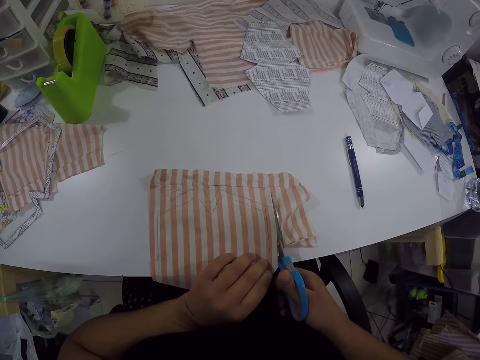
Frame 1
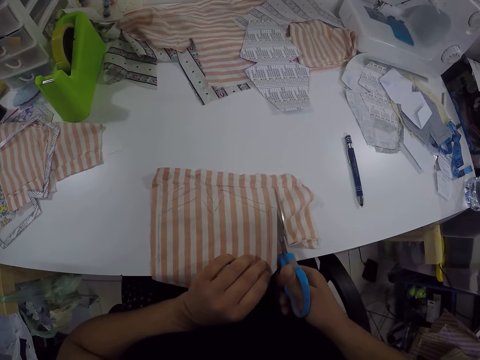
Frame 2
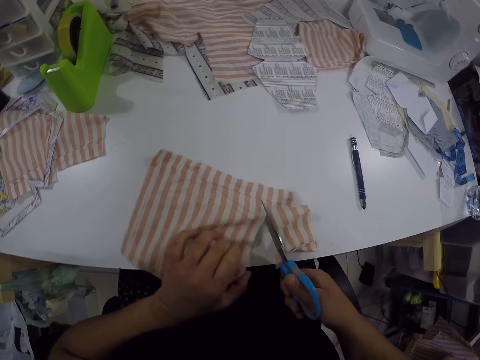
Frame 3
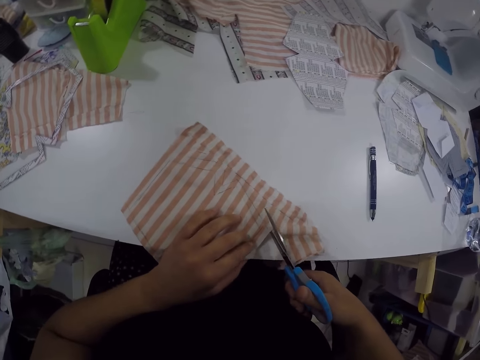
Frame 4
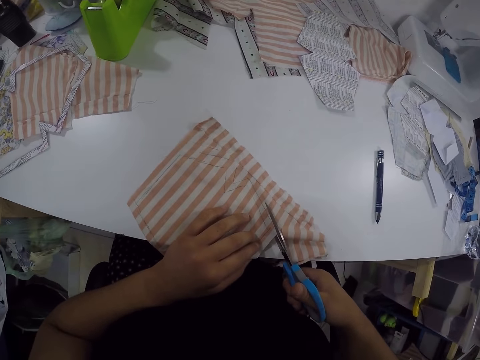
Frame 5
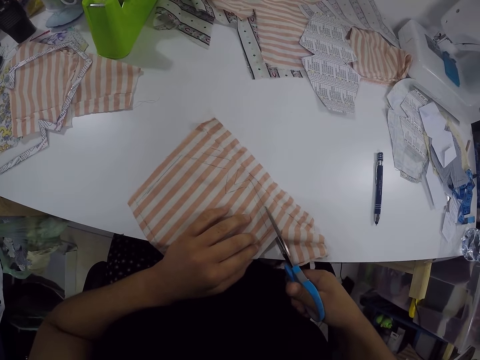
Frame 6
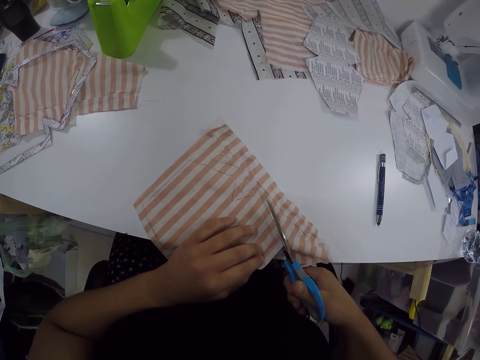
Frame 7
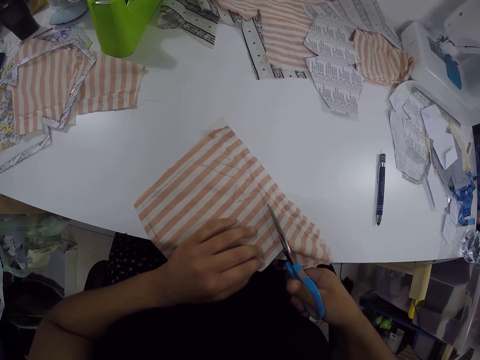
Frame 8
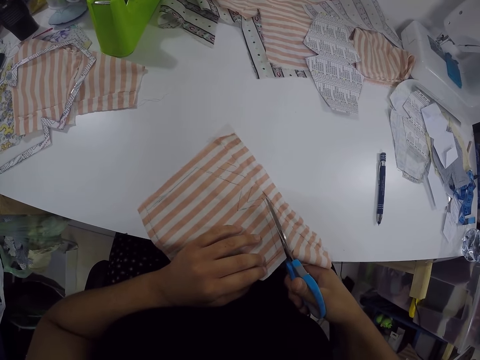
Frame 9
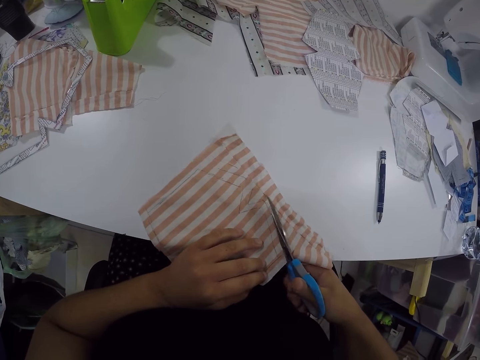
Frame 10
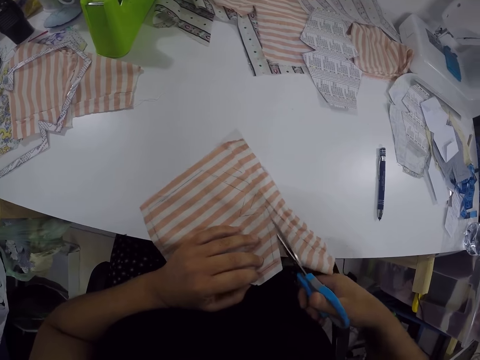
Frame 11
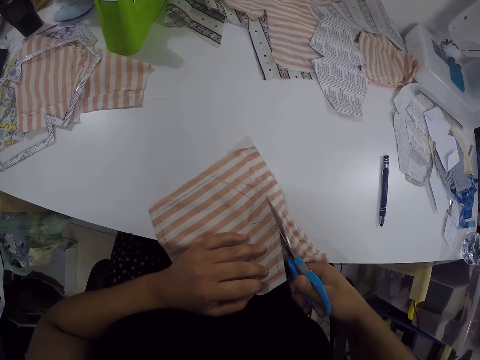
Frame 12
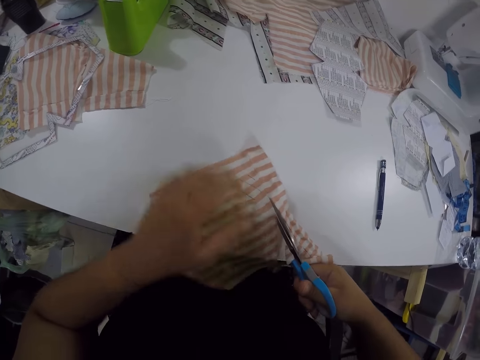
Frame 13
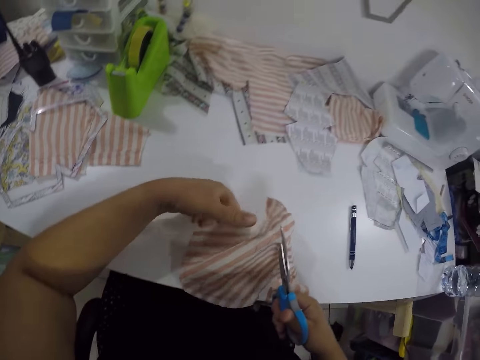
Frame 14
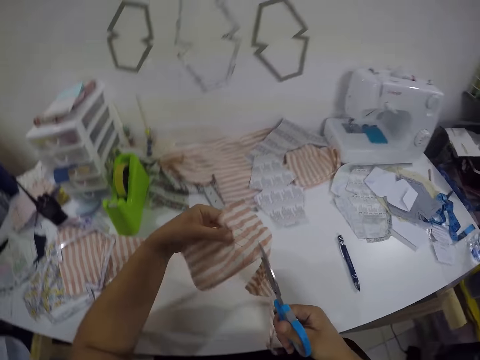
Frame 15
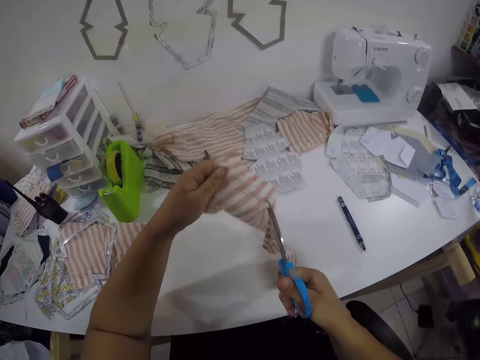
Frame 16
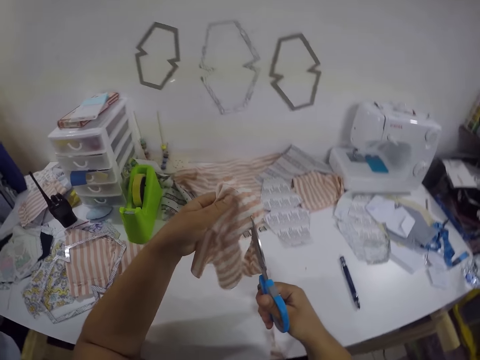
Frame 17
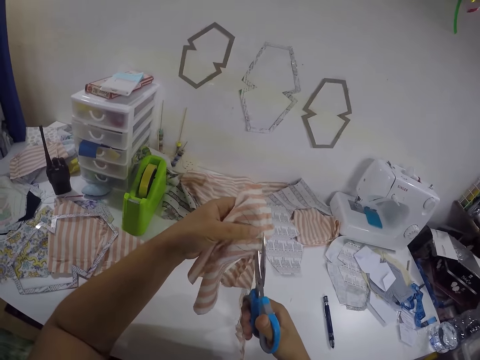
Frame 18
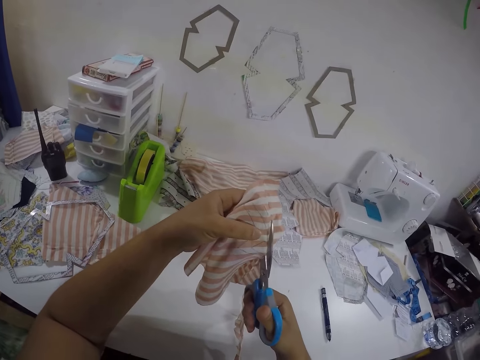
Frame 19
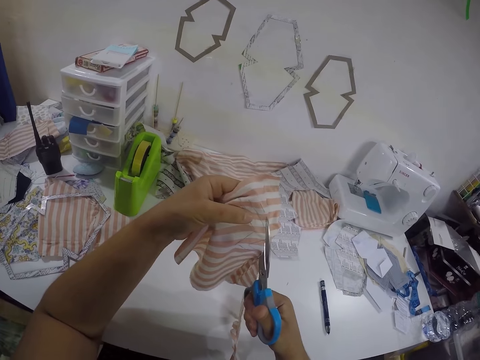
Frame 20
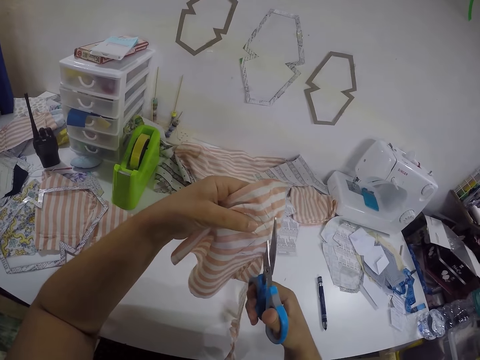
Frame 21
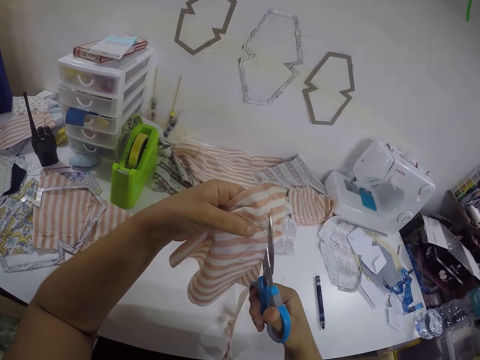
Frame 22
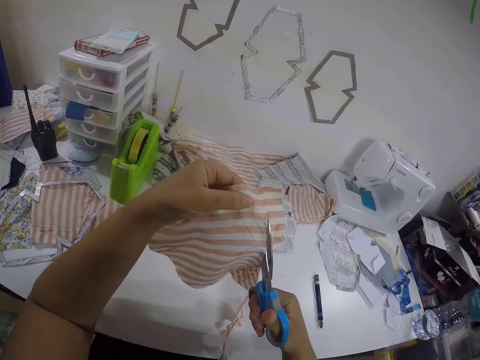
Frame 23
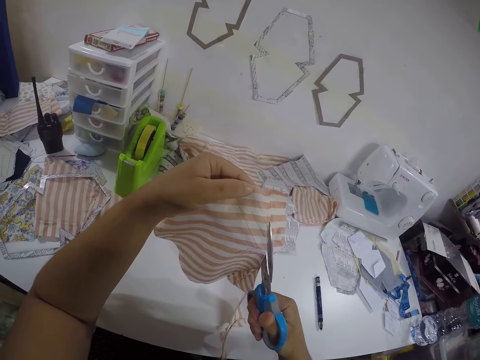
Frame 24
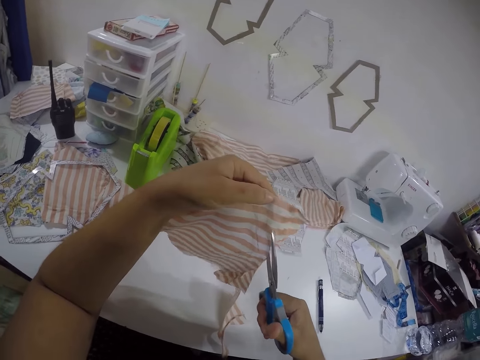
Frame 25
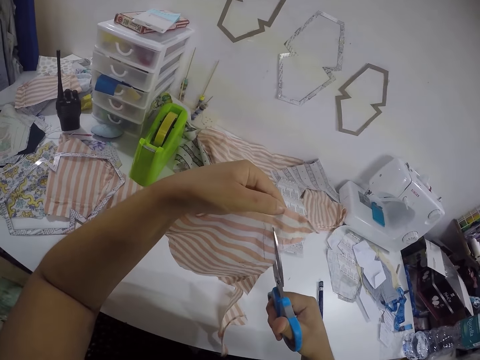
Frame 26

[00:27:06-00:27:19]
The camera wearer lifts the cloth from the table. They cut the cloth with a pair of scissors.

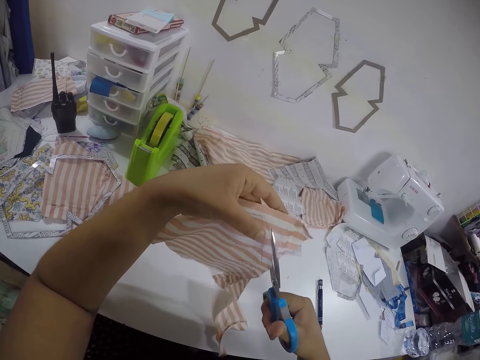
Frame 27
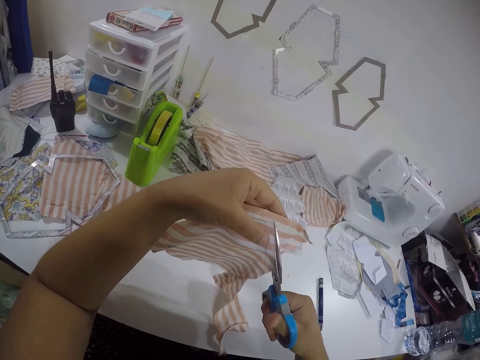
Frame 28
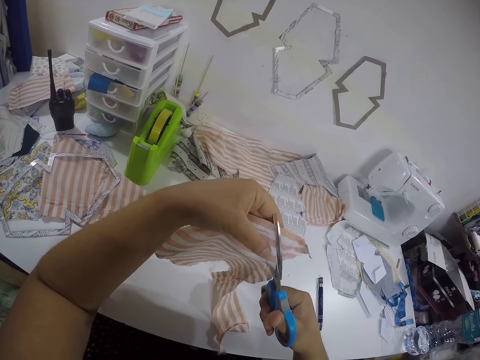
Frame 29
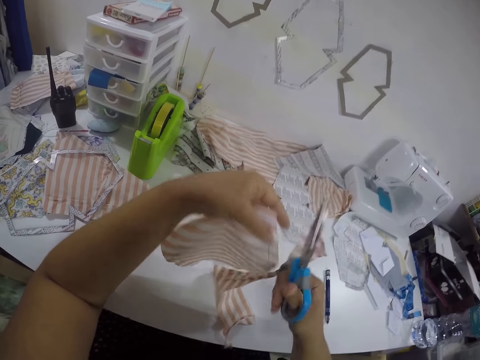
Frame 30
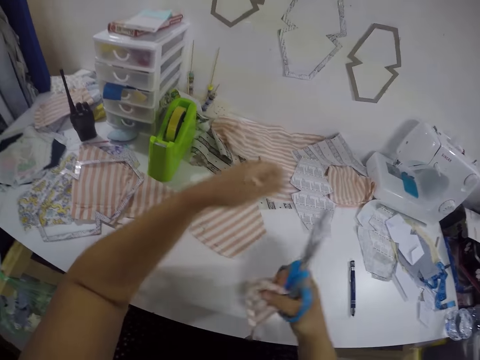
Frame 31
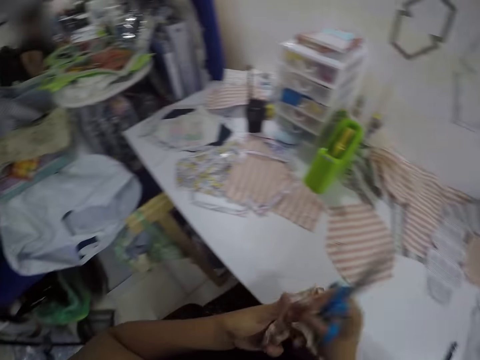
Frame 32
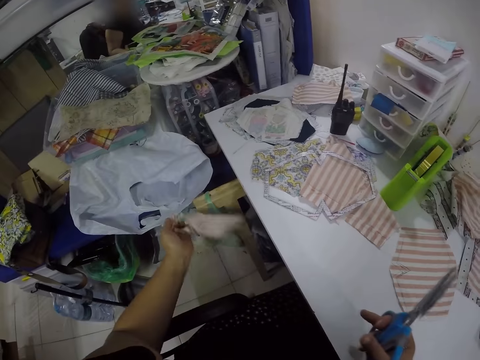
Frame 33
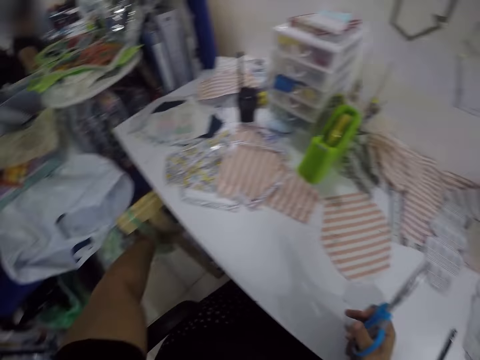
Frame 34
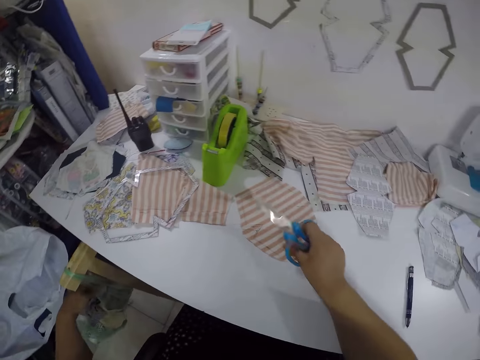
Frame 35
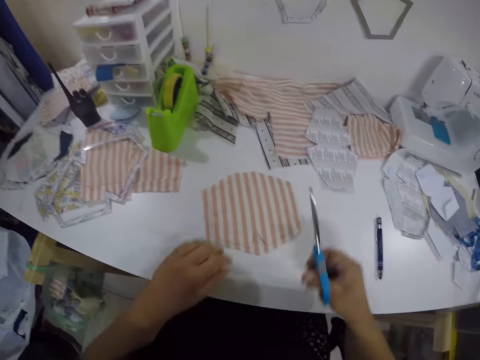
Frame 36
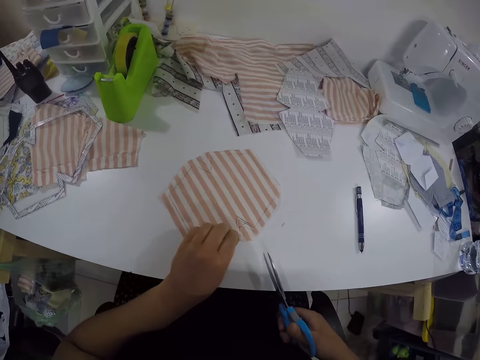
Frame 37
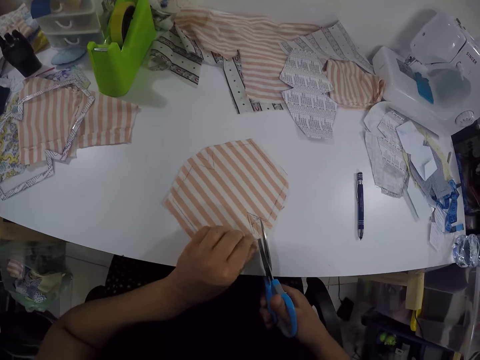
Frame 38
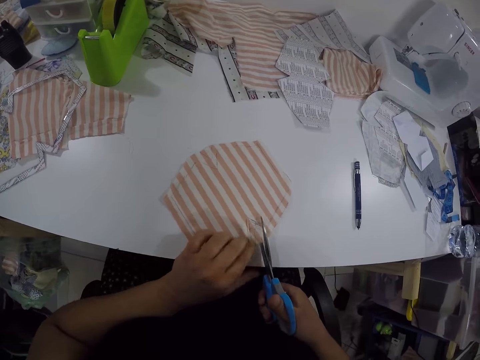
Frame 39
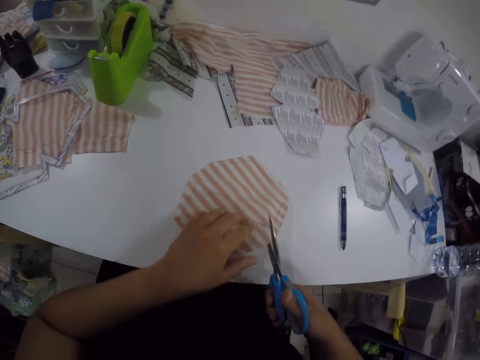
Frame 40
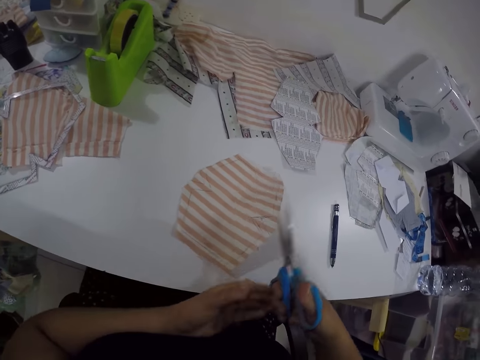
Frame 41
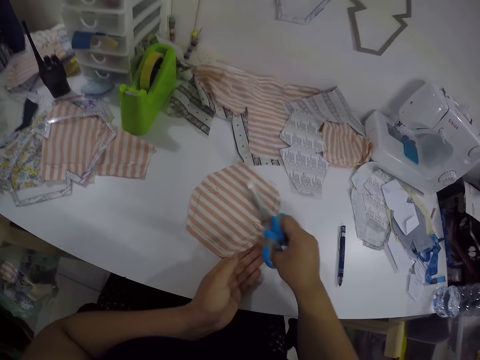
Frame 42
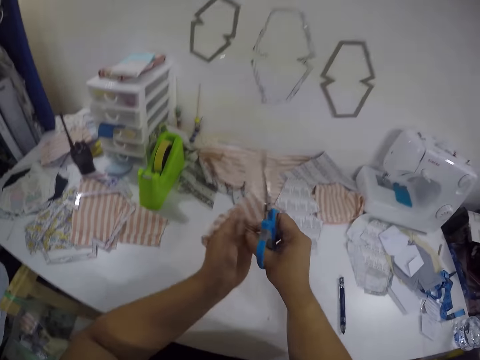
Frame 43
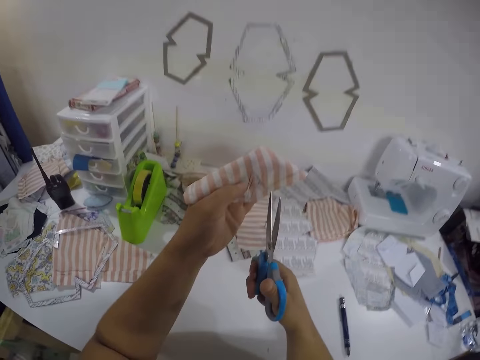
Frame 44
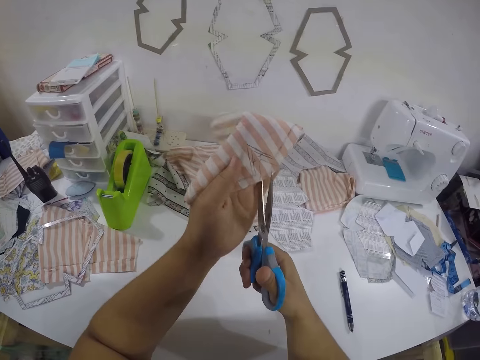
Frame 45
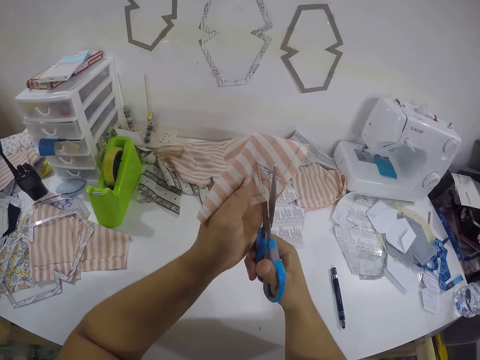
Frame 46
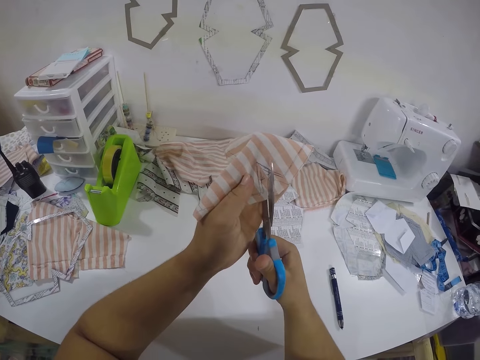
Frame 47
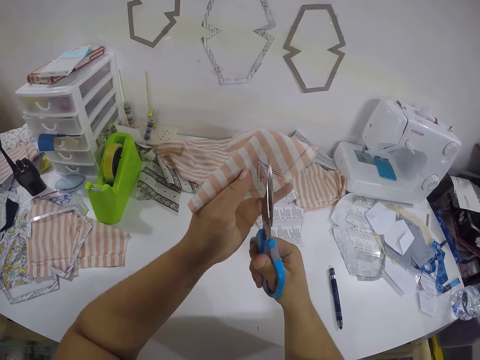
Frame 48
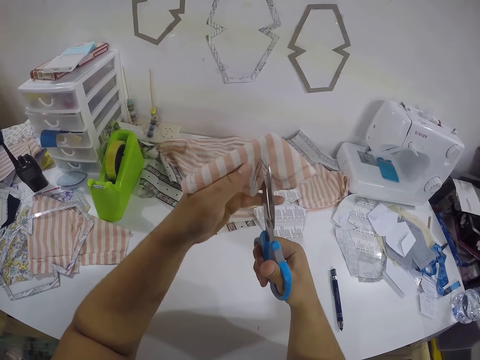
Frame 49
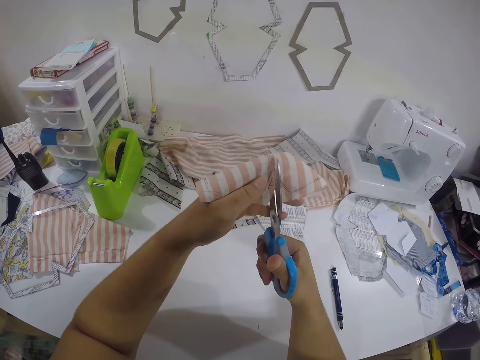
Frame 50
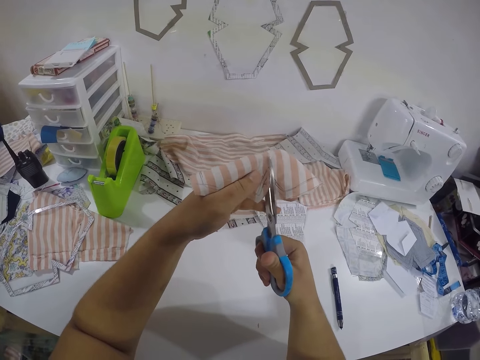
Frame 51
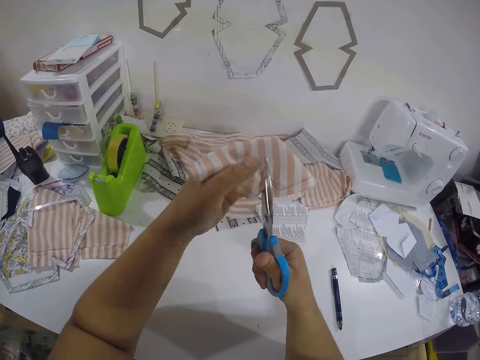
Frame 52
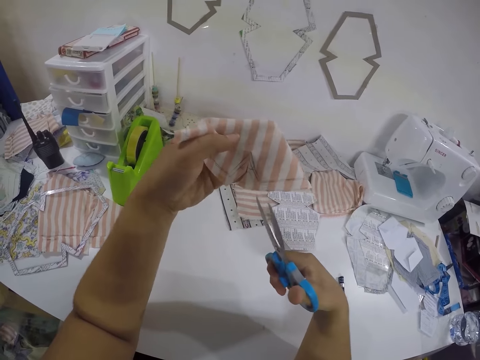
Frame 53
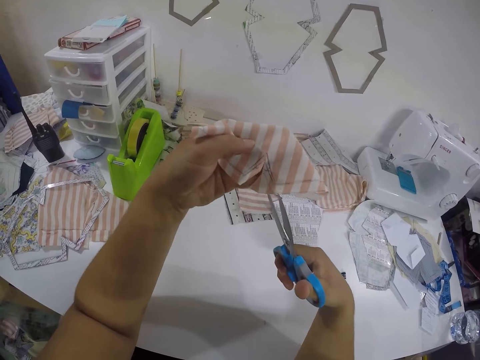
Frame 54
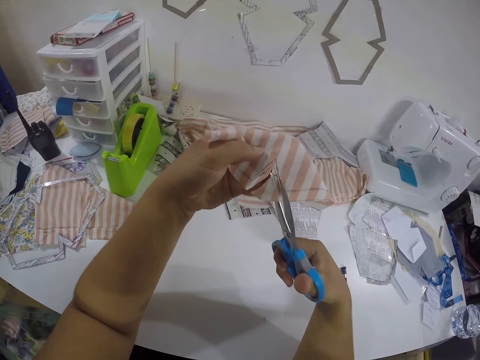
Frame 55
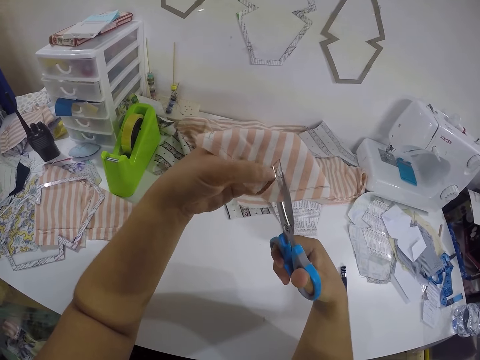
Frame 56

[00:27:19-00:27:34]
The camera wearer drops a piece on the table. He picks up a cut cloth piece. He moves the cut out fabric from his right hand to his left hand. He throws the cut out fabric in his left hand in a bin on the floor. He adjusts a shaped cloth piece on the table. He cuts the fabric in his left hand with a pair of scissors in his right hand. He lifts a cloth piece from the table. He cuts the piece of cloth with the scissors.
